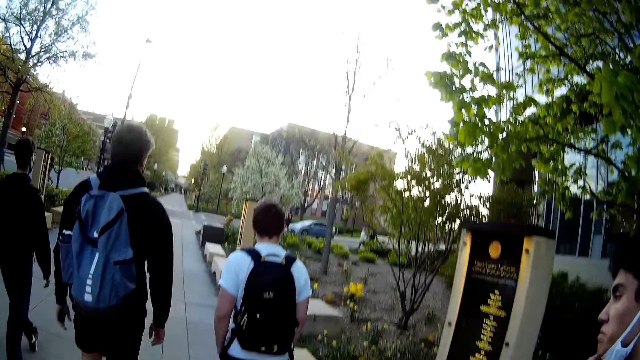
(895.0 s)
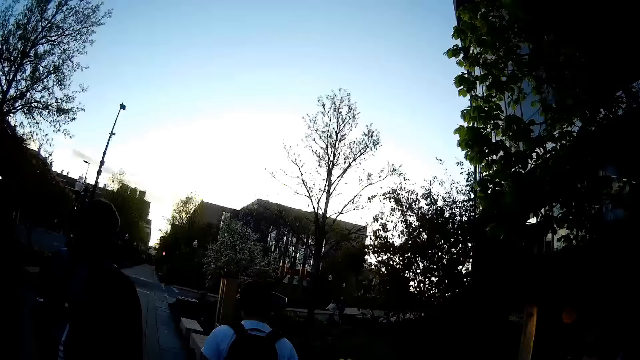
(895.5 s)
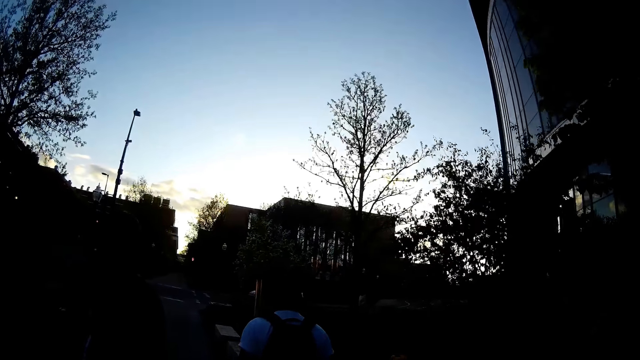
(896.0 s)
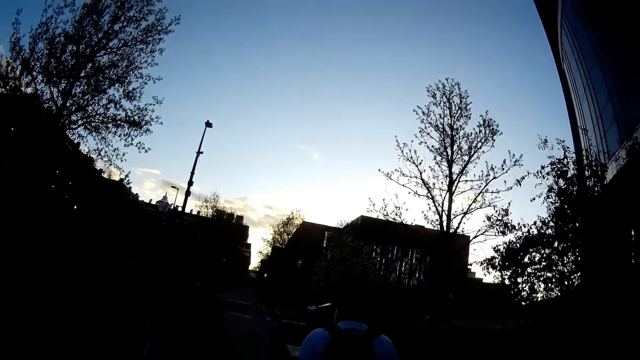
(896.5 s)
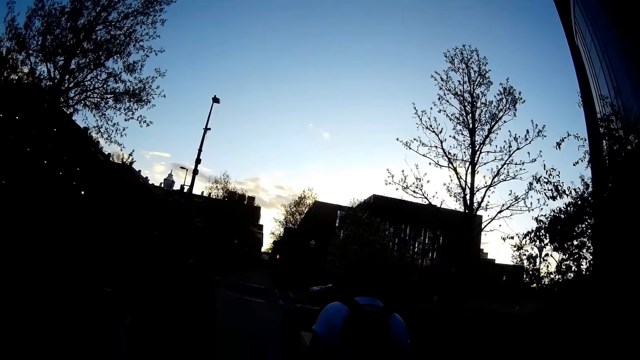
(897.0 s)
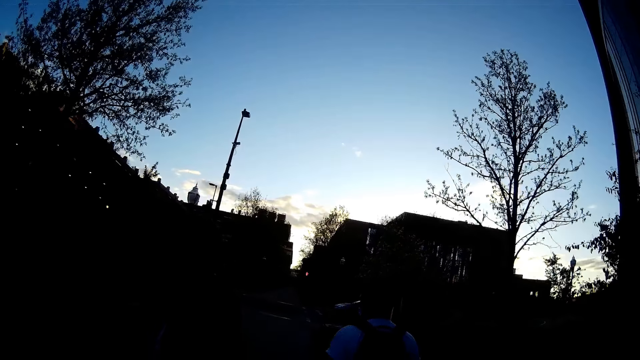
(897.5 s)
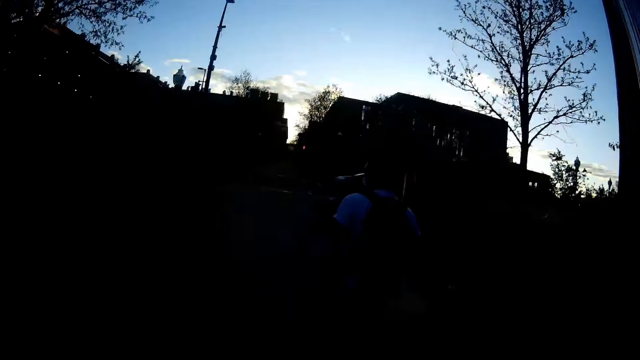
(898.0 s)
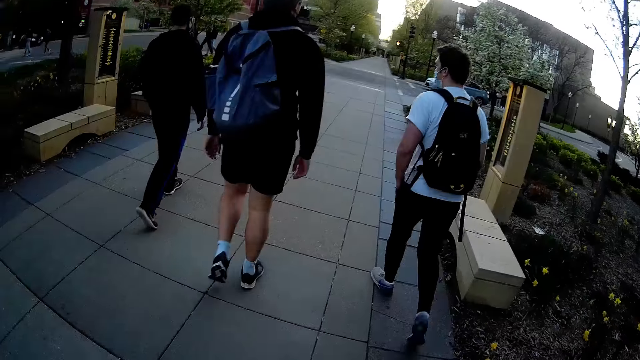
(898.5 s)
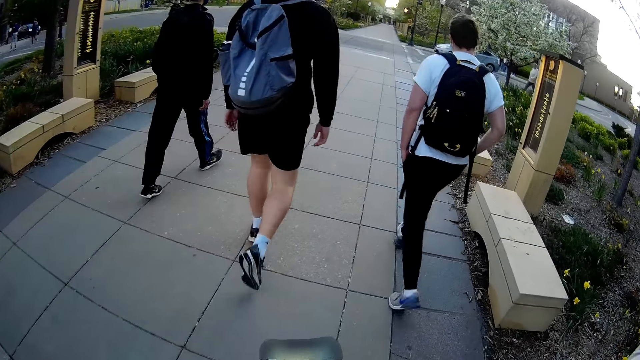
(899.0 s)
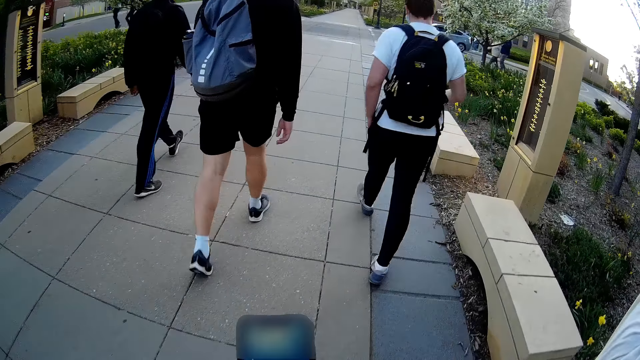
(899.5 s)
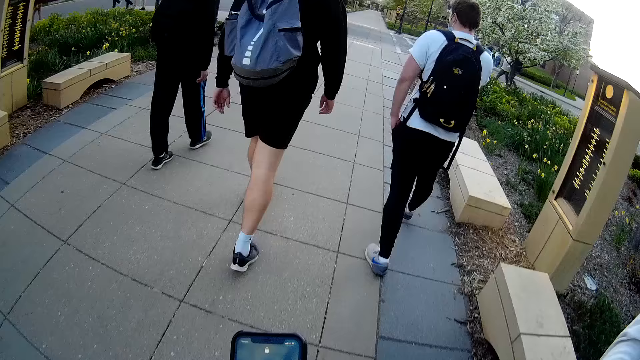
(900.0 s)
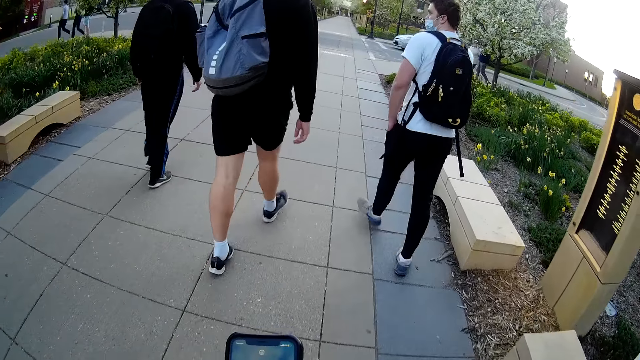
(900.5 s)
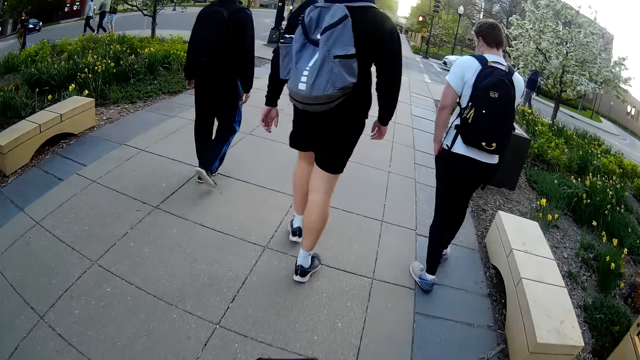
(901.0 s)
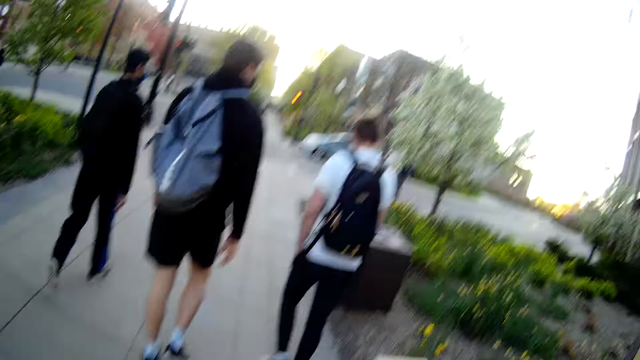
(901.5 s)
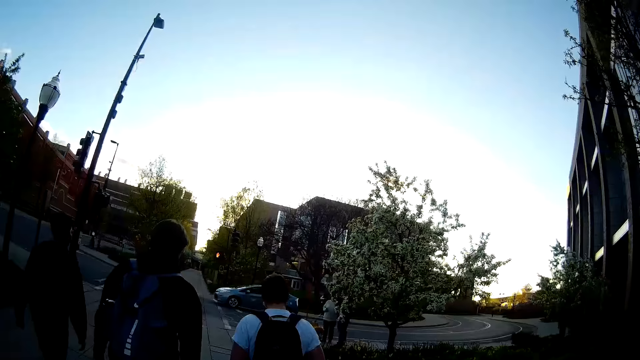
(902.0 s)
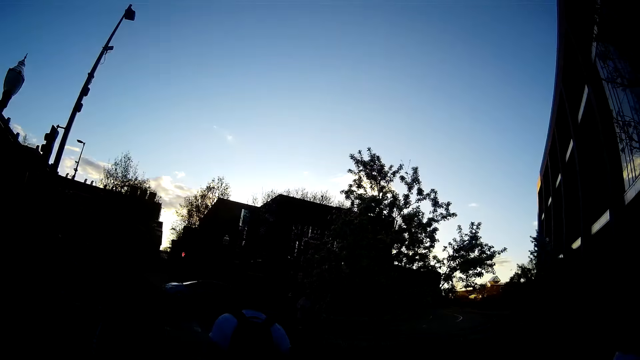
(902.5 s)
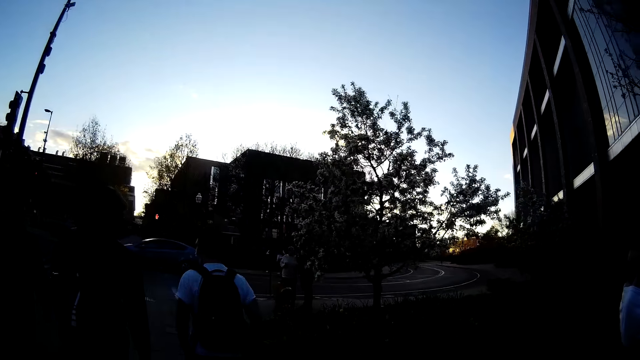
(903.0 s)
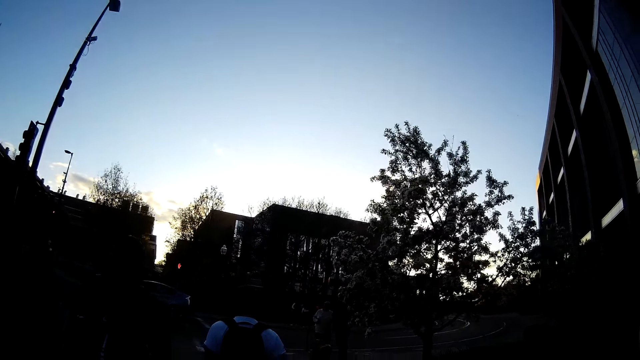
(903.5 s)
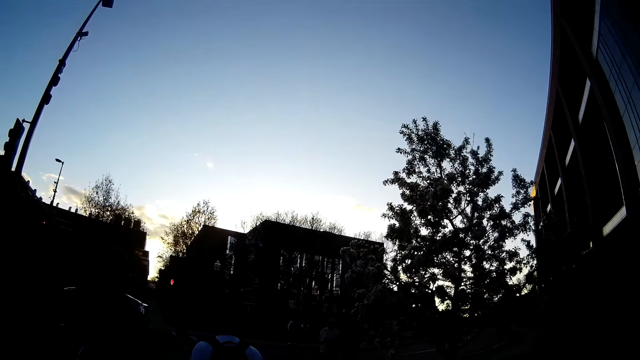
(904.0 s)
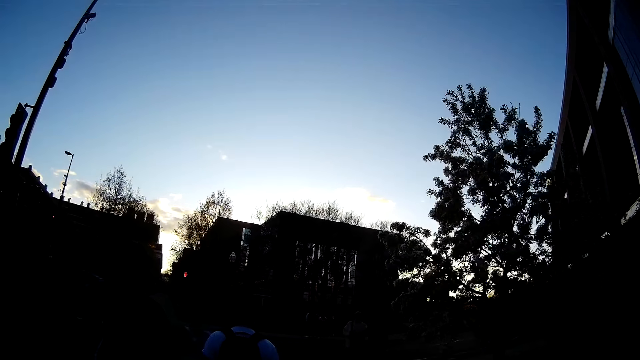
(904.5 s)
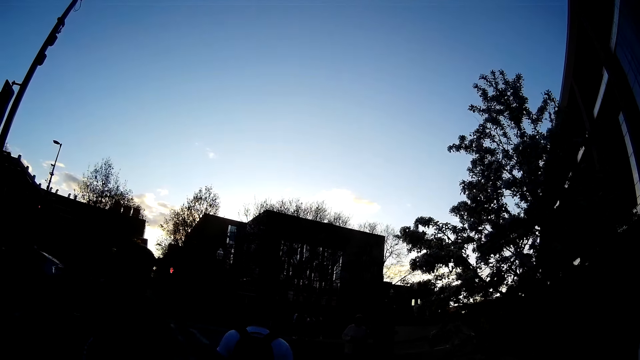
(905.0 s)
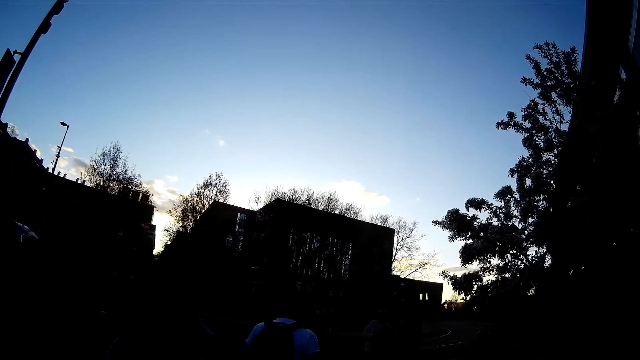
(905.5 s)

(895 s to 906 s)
The camera wearer operates the cellphone in his right hand. He scrolls on the phone.

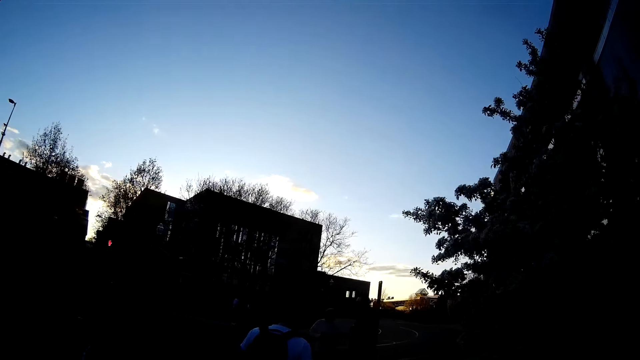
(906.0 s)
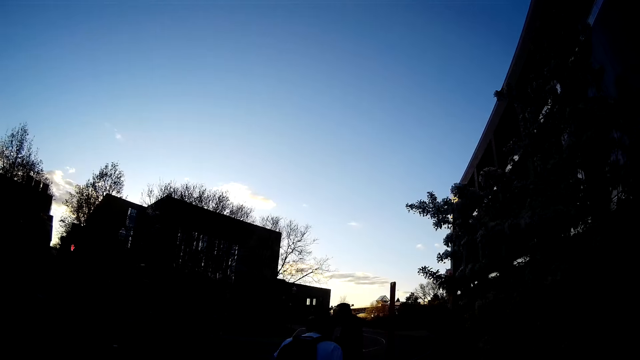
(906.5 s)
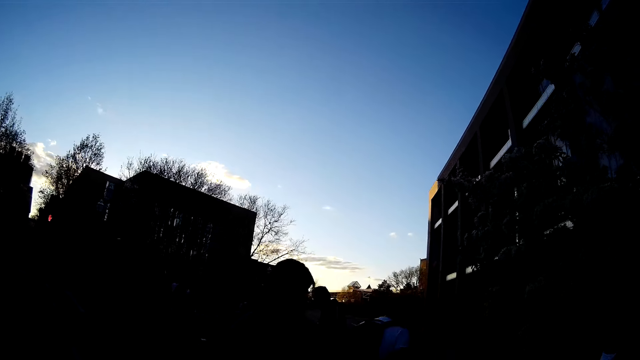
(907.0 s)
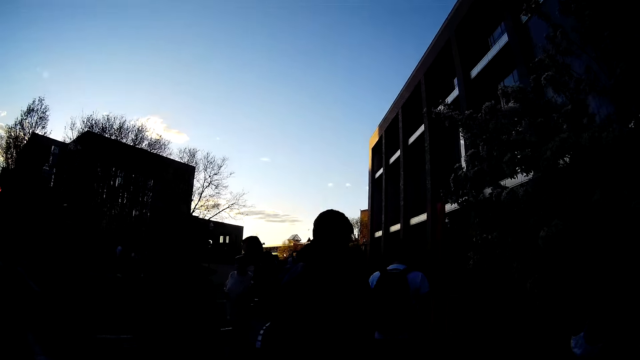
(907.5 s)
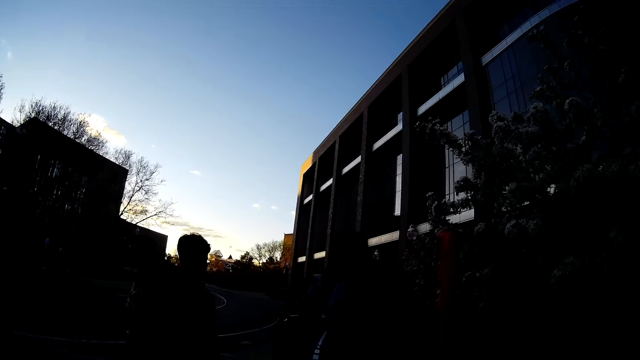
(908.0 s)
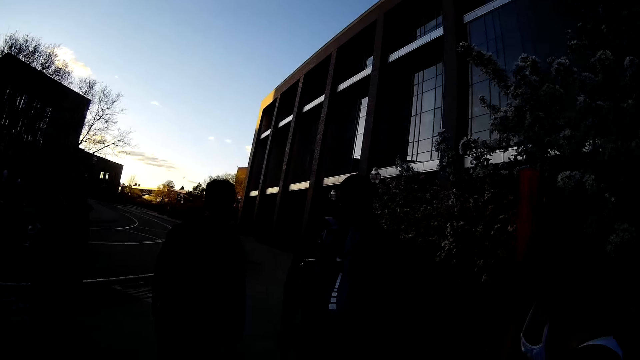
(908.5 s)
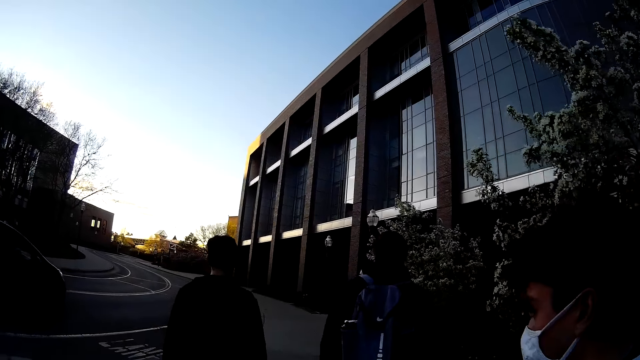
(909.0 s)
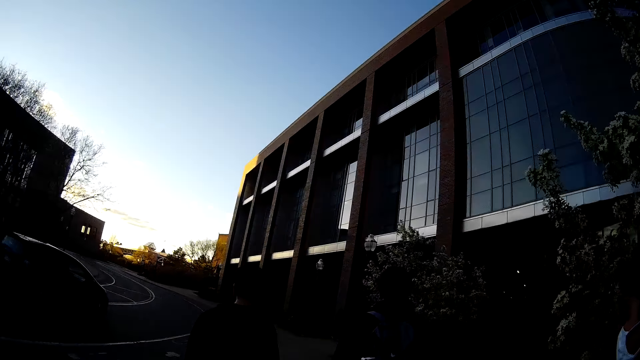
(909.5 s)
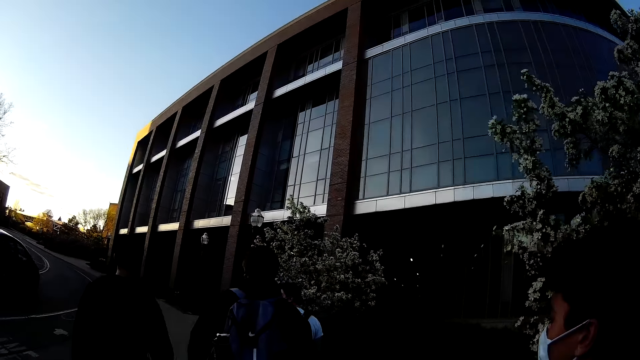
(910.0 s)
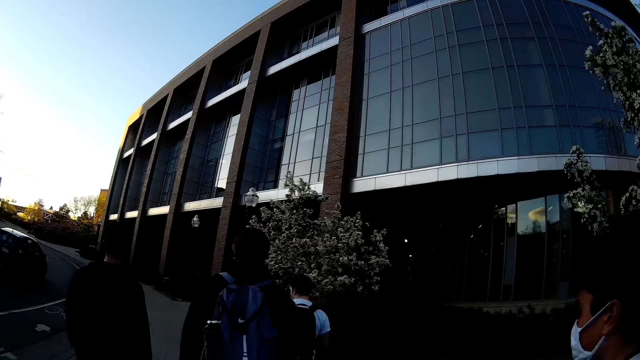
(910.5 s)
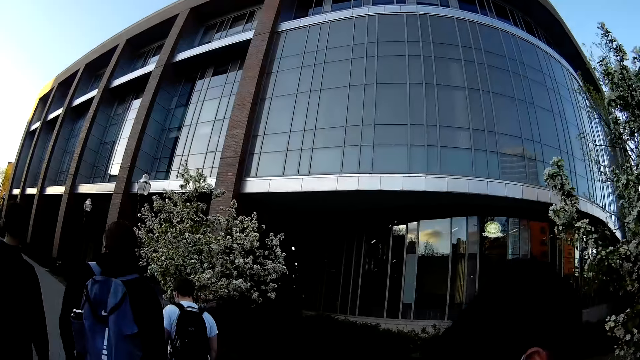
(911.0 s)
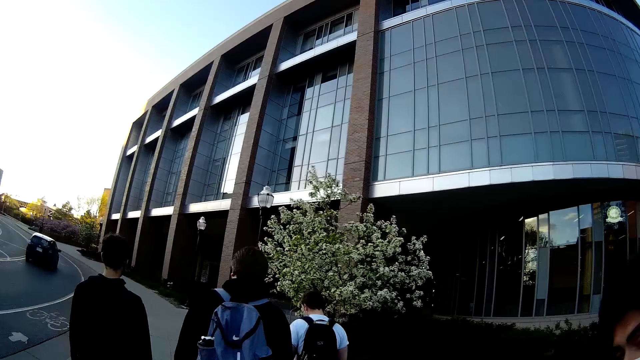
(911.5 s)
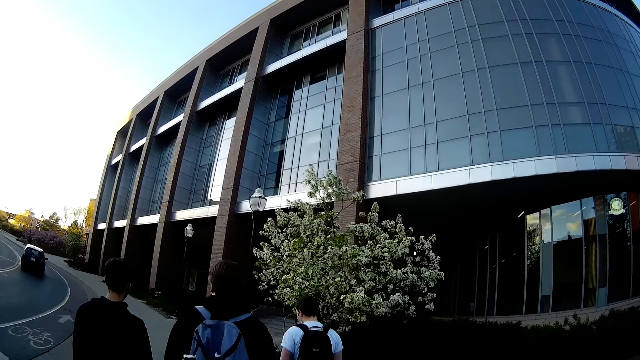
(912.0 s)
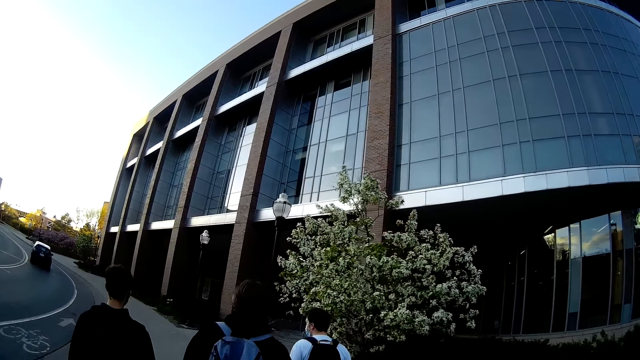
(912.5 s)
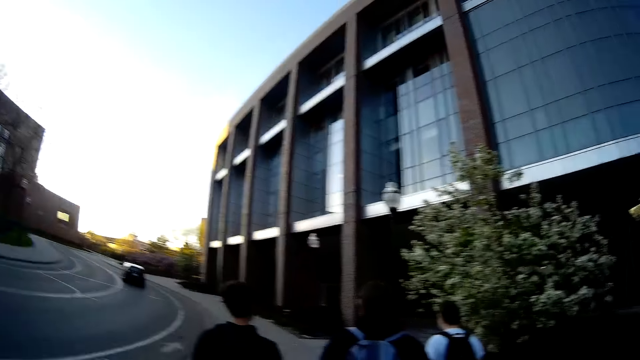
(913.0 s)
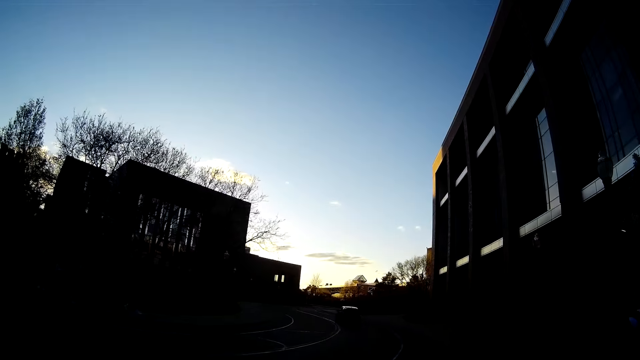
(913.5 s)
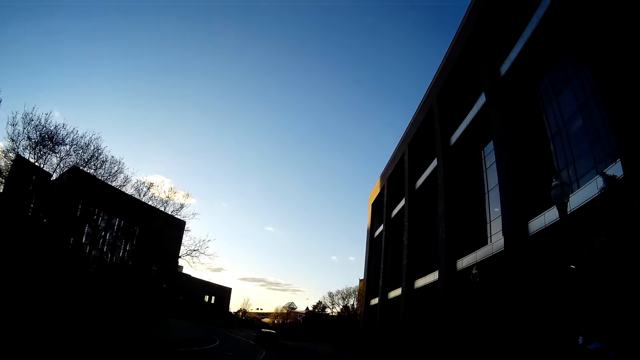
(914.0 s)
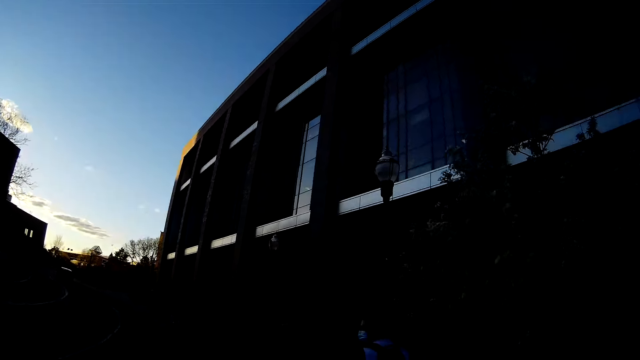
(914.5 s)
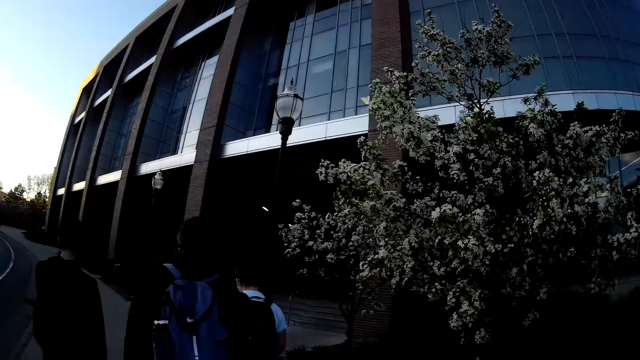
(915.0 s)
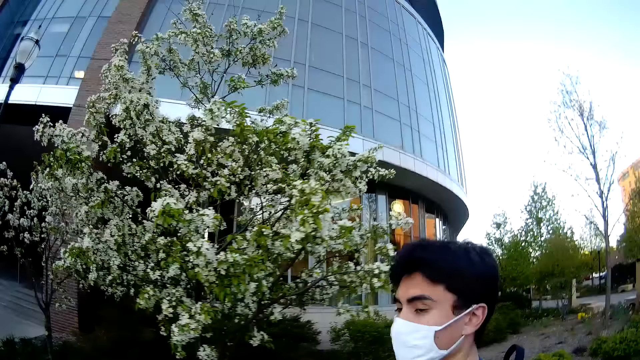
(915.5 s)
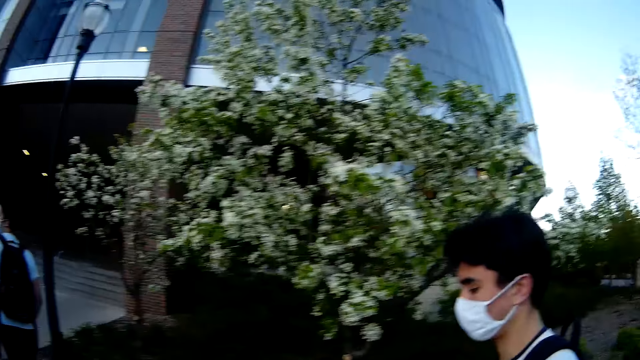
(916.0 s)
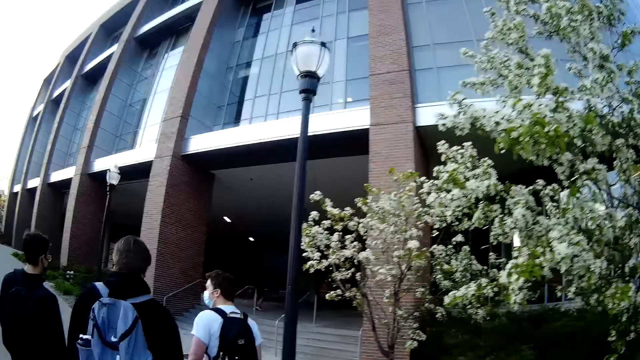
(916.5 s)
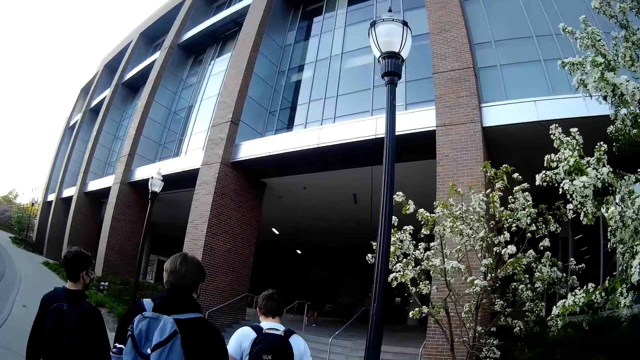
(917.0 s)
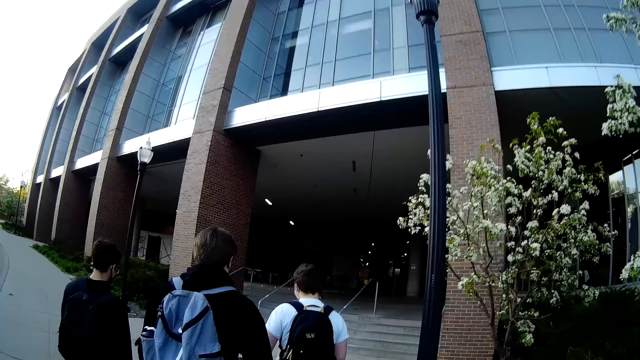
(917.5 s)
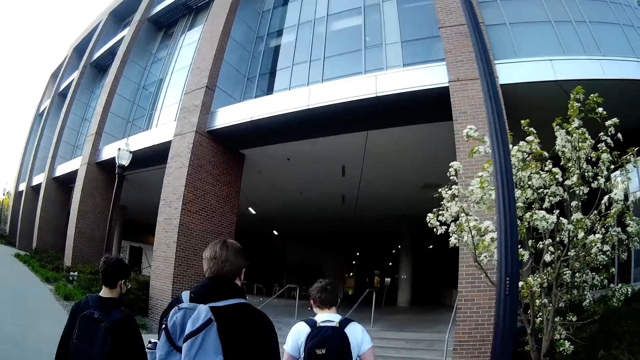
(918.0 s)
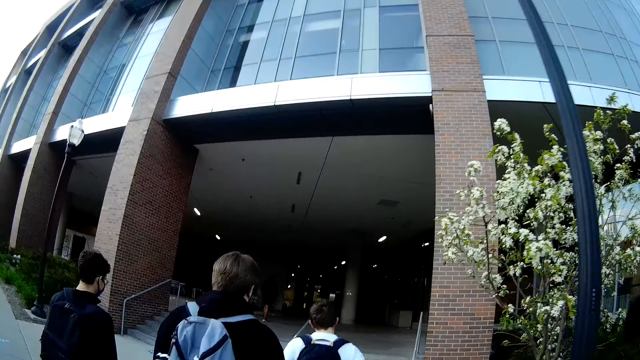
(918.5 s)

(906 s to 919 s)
The man walks. The camera wearer walks. They interact with the man.
